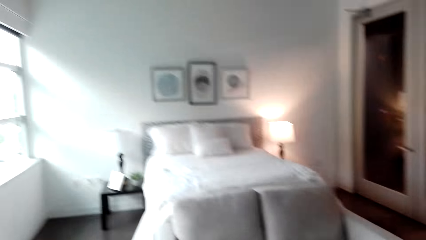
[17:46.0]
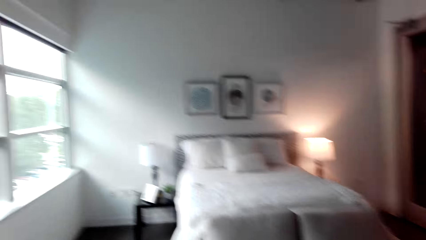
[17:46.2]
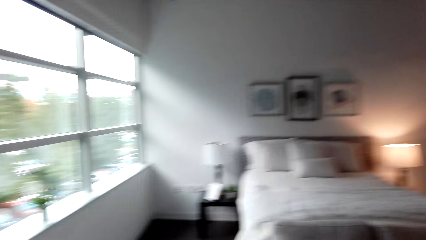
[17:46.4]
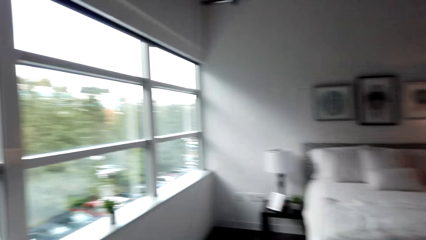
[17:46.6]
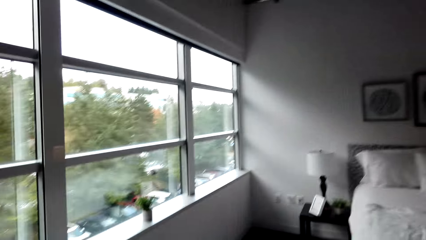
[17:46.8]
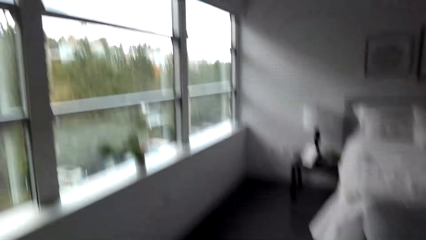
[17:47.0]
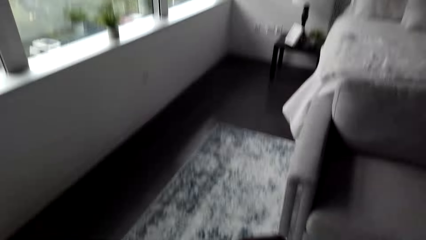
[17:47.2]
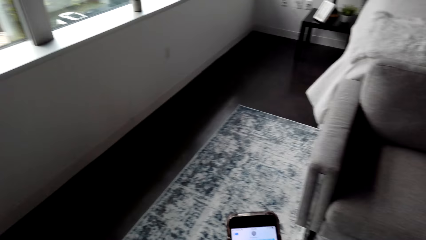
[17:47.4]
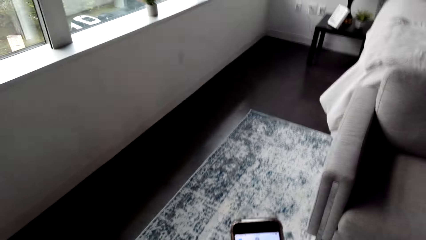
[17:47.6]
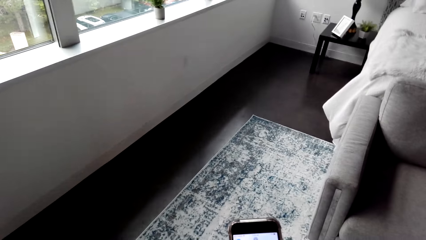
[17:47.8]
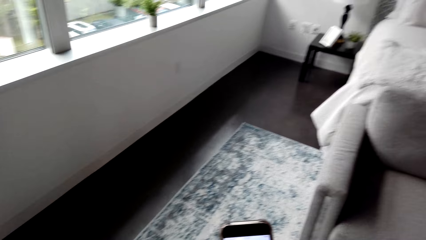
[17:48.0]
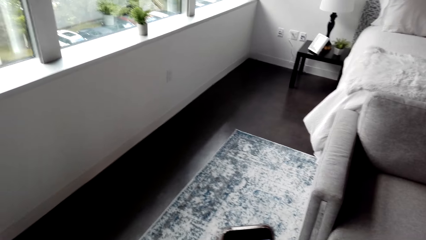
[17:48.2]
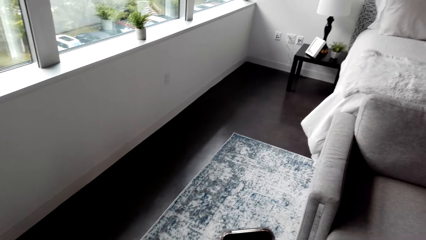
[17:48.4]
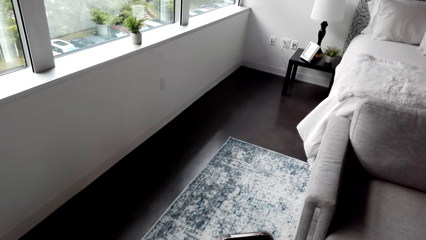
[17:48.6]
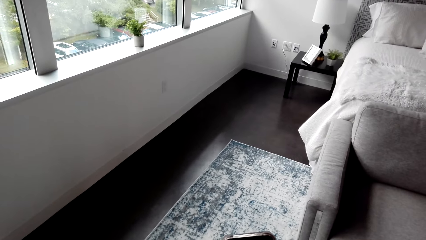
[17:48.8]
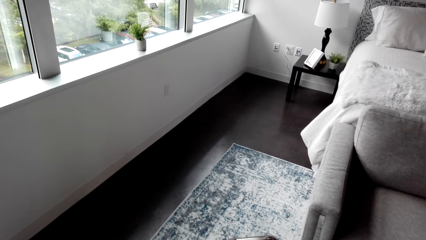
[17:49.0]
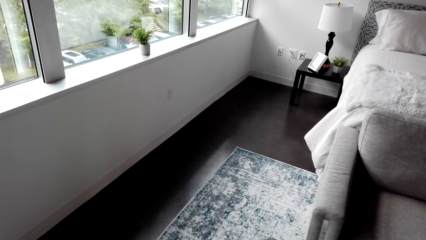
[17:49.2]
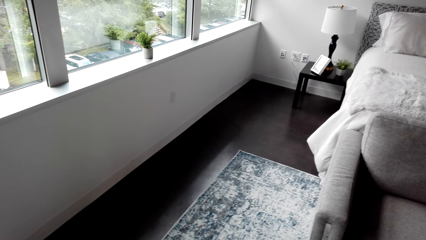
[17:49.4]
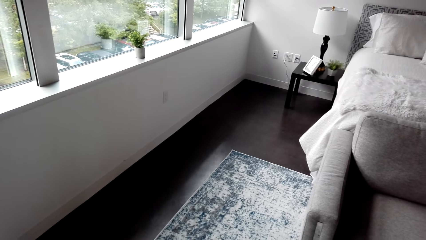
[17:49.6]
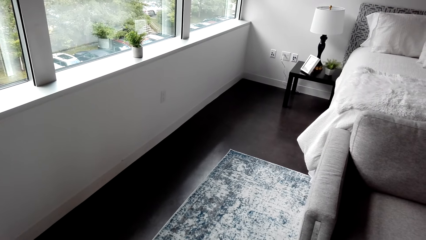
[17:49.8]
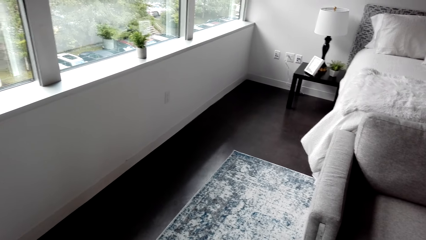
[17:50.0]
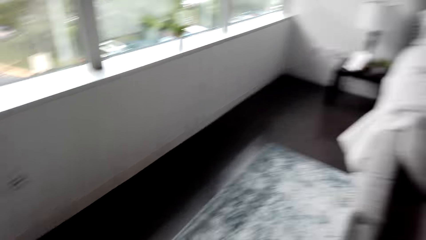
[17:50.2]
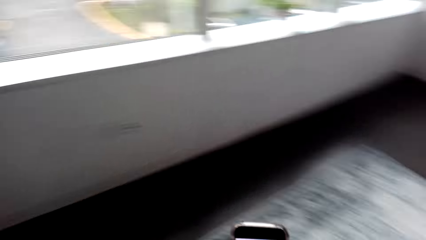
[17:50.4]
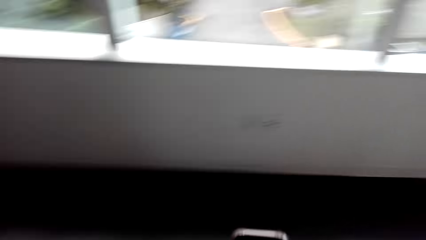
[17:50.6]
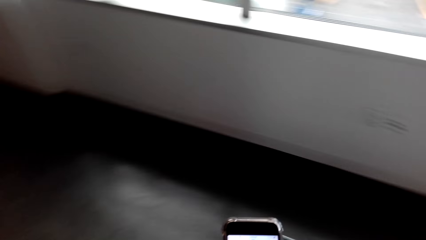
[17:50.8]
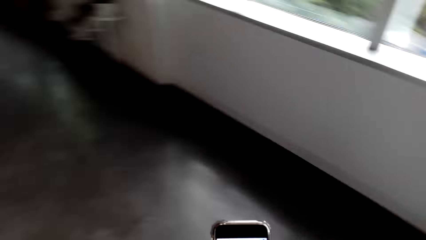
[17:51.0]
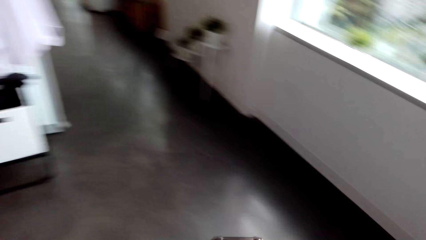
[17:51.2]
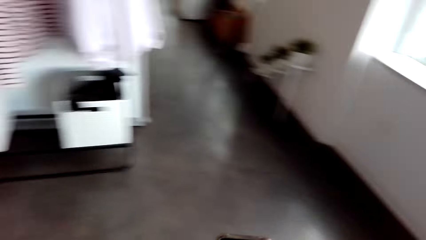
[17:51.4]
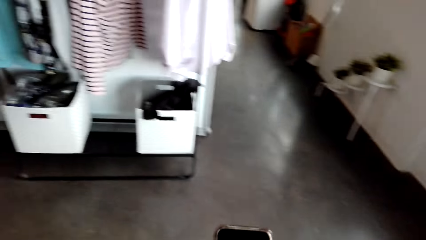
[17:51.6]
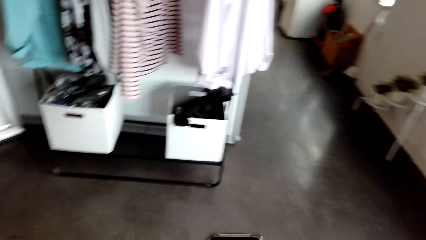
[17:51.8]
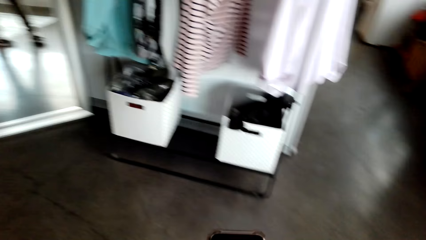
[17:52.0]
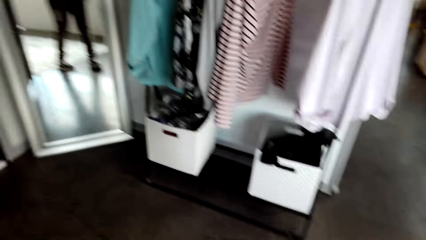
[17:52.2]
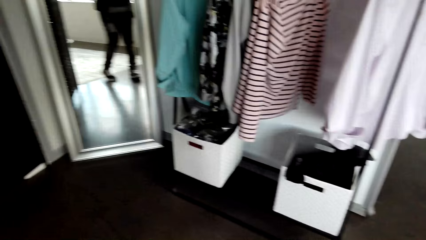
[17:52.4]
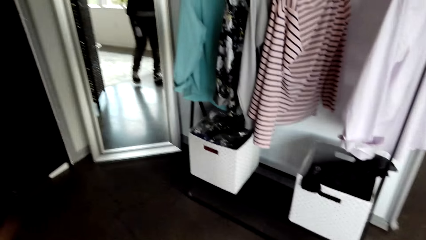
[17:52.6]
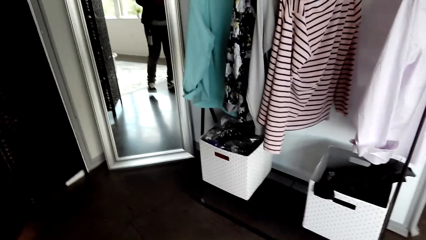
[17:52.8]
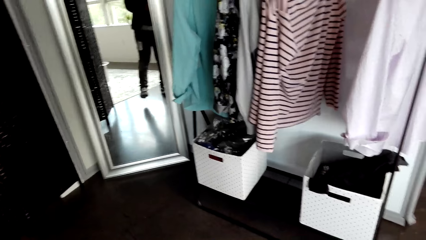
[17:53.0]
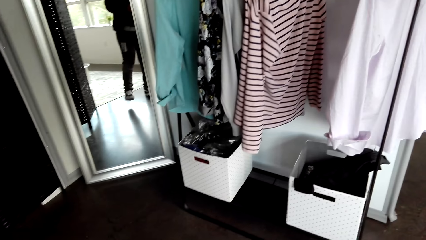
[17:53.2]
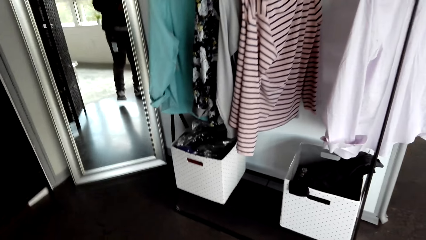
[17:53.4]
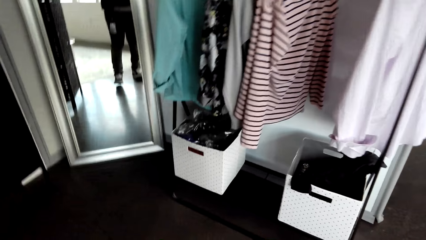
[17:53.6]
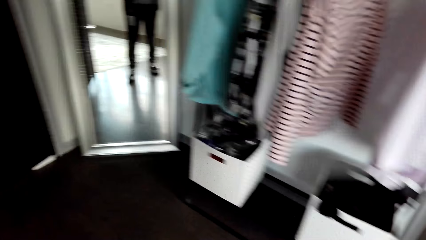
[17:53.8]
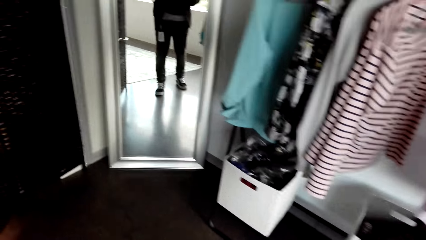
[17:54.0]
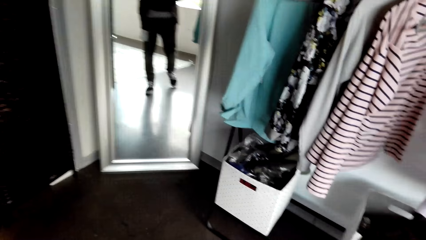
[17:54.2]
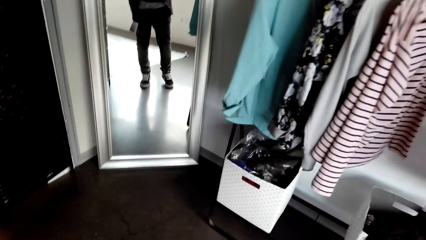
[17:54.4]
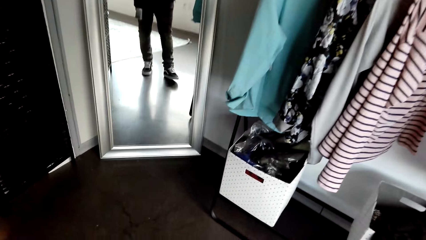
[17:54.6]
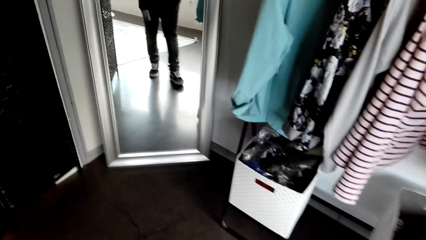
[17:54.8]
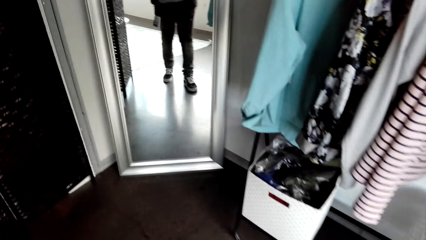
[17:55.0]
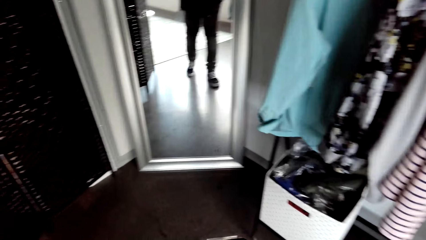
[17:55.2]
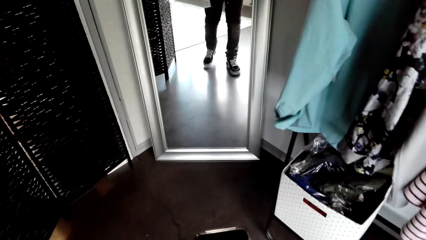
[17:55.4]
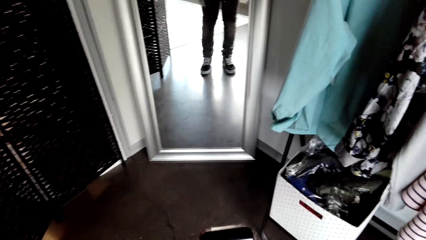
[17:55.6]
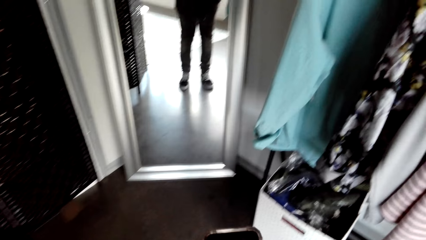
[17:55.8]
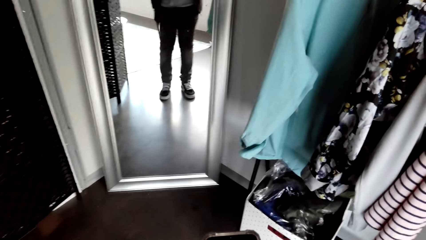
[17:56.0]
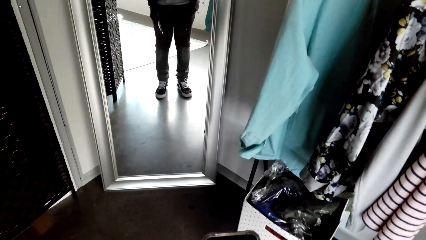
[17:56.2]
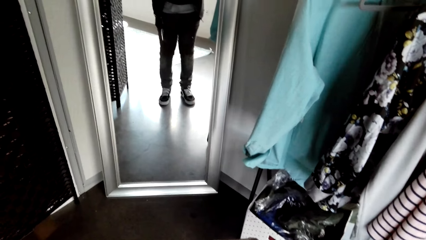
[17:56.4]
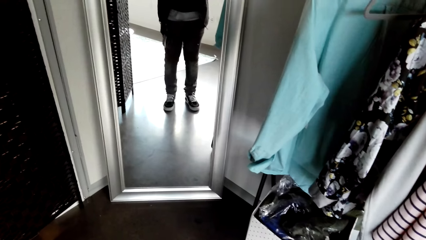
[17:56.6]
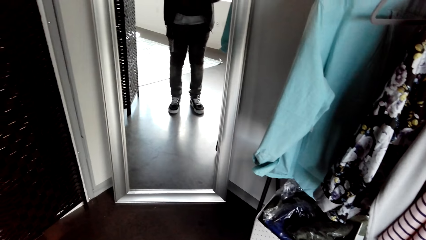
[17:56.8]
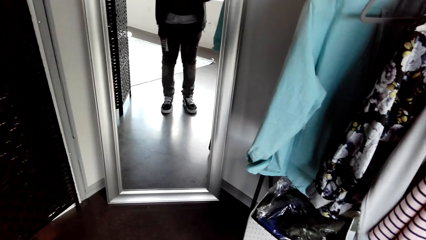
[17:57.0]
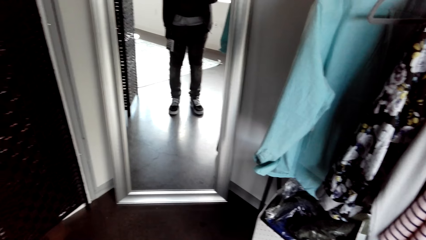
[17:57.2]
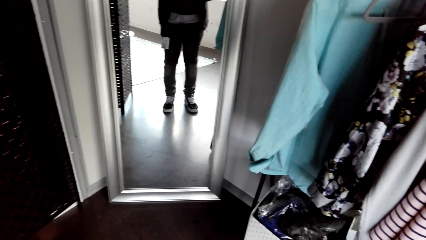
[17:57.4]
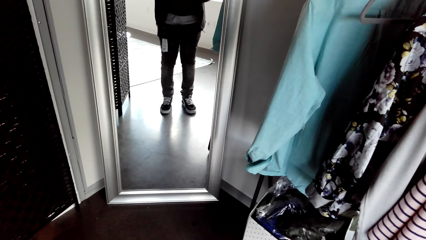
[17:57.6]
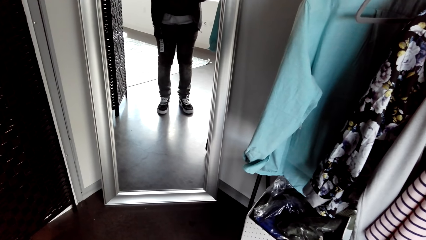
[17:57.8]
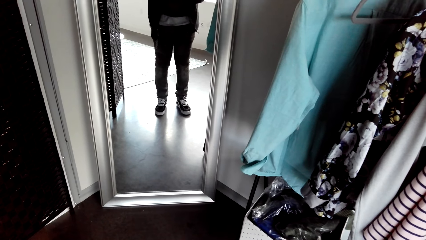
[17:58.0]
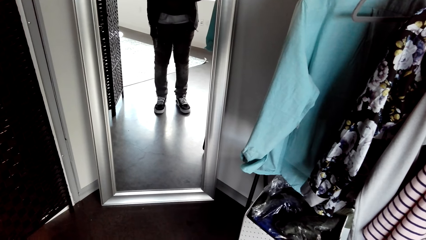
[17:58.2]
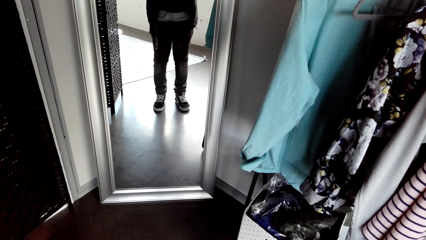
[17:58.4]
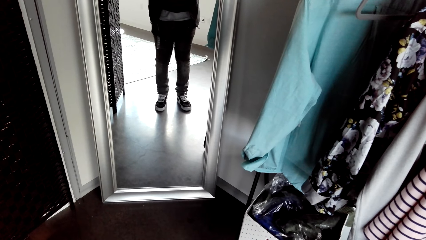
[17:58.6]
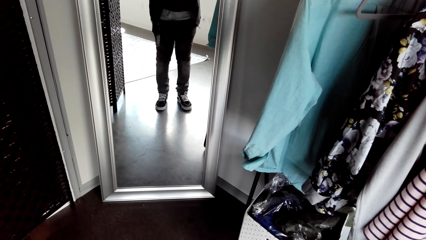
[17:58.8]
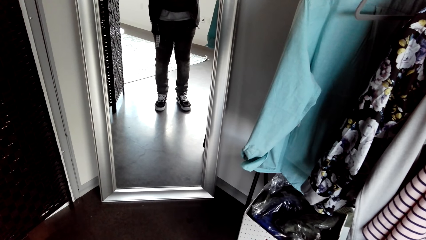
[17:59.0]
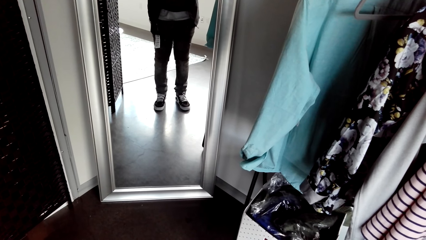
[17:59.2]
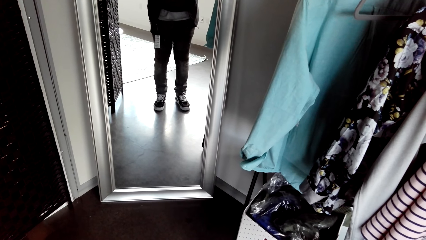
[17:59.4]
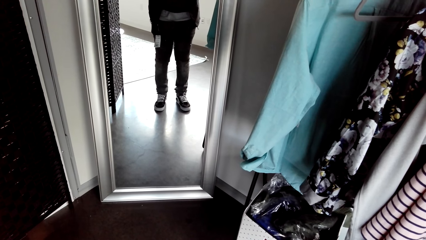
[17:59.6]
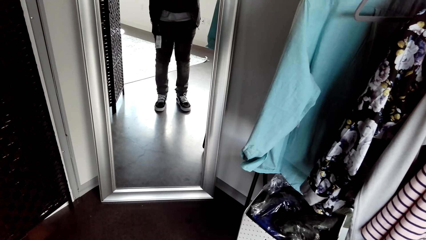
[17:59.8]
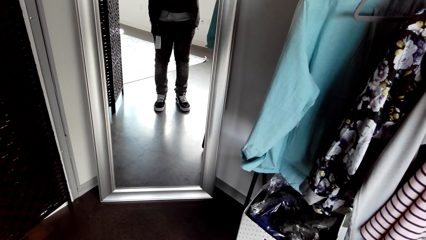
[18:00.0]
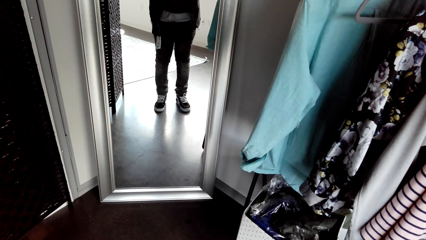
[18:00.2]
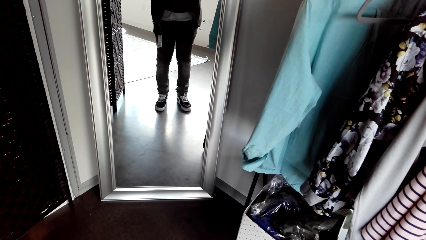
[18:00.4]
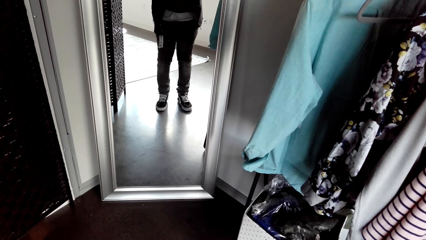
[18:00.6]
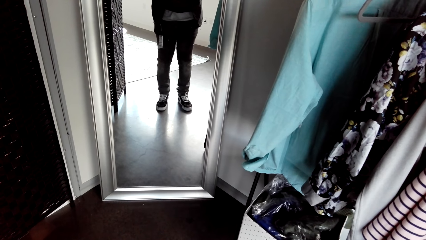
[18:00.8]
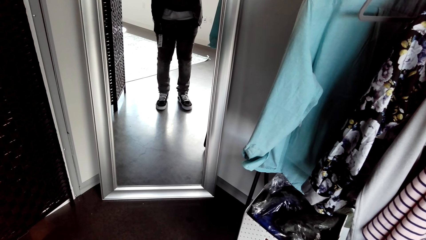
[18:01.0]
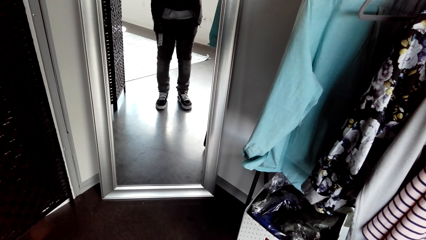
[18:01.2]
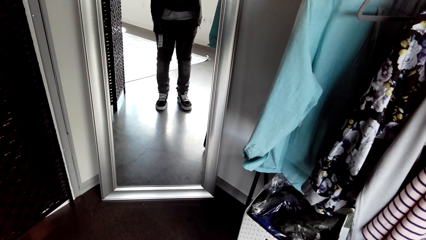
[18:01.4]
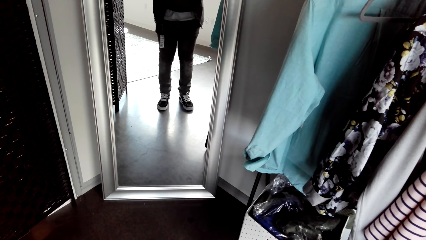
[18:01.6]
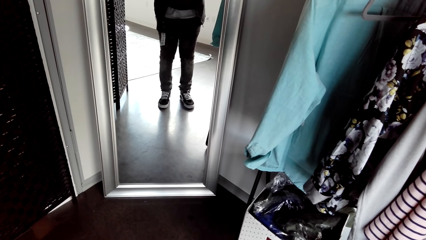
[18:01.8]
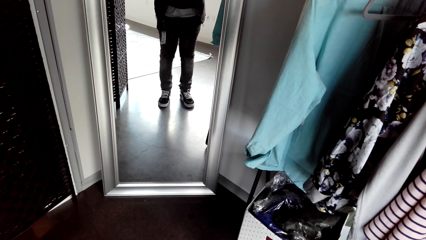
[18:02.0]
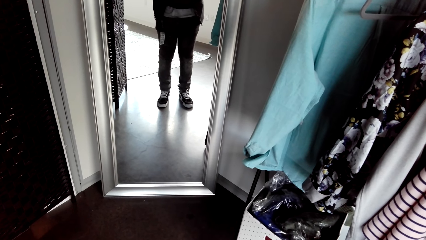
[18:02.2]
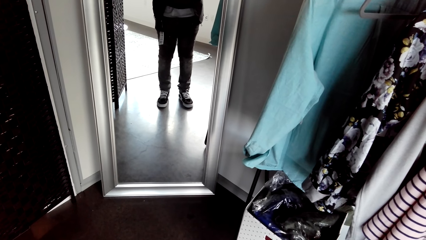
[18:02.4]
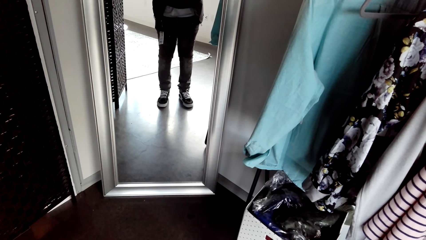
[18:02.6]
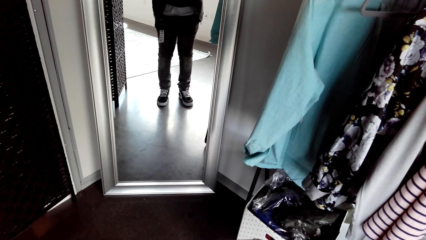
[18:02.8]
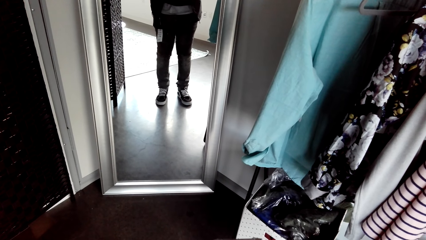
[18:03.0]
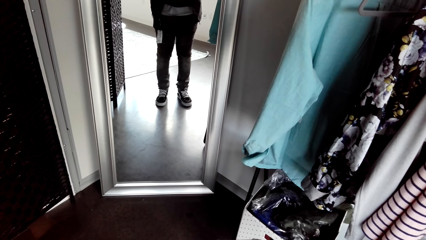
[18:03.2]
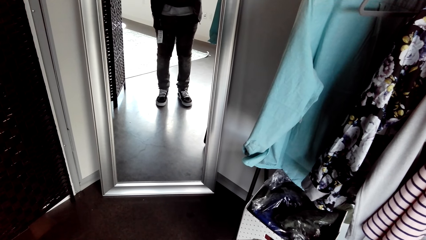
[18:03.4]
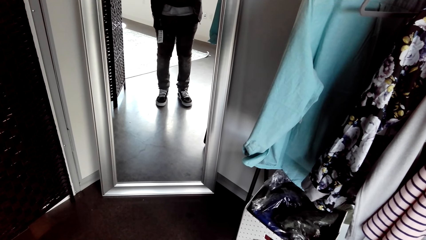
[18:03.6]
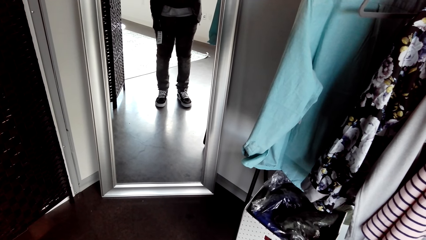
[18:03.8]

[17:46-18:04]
The camera wearer reads on a phone. They operate the phone. They walk in a room. They look in a mirror. They stand in front of the mirror.
